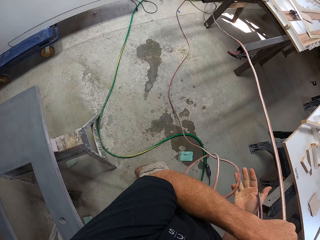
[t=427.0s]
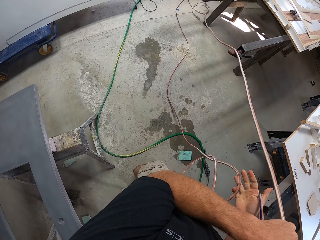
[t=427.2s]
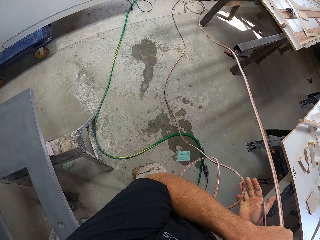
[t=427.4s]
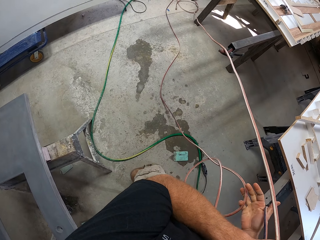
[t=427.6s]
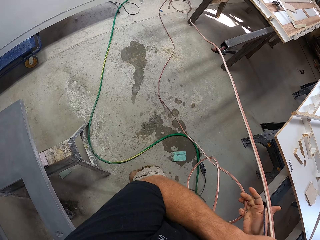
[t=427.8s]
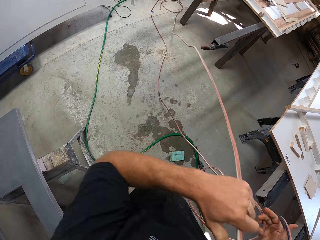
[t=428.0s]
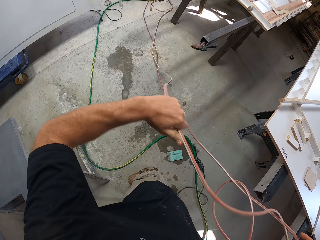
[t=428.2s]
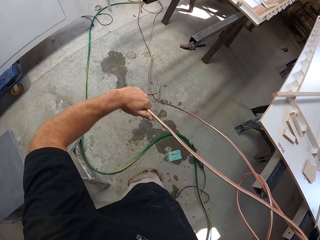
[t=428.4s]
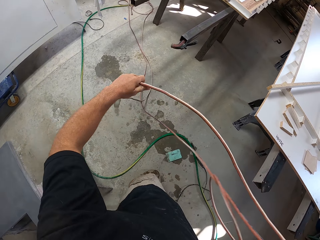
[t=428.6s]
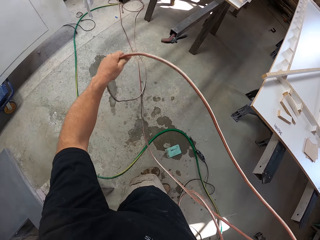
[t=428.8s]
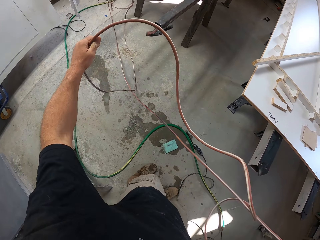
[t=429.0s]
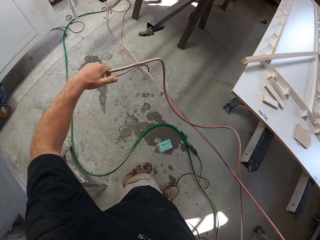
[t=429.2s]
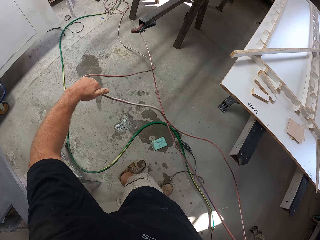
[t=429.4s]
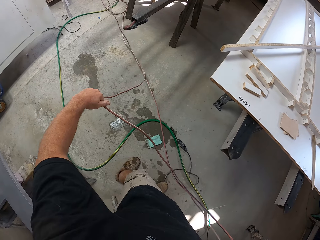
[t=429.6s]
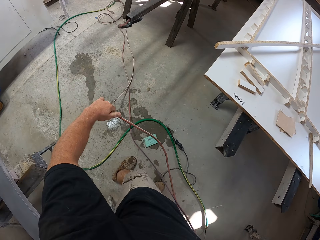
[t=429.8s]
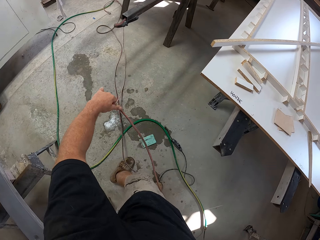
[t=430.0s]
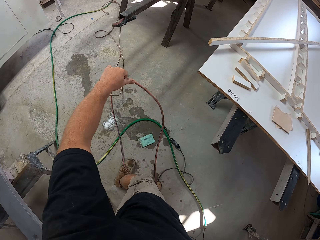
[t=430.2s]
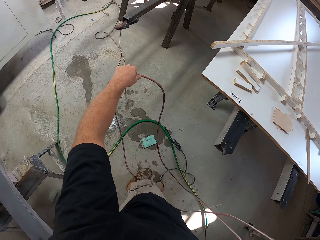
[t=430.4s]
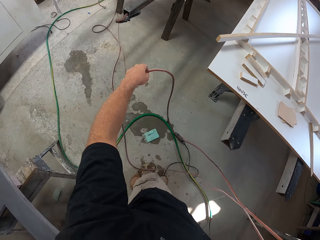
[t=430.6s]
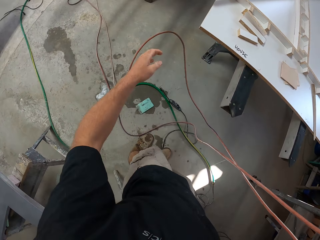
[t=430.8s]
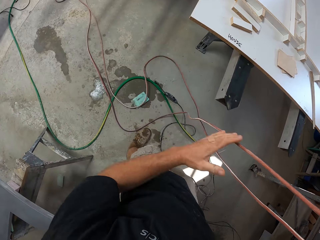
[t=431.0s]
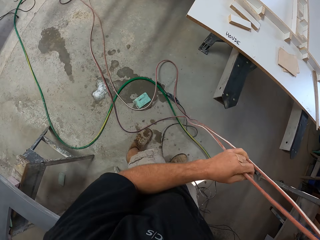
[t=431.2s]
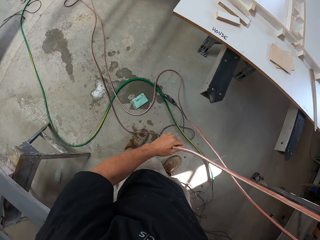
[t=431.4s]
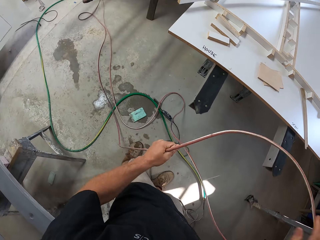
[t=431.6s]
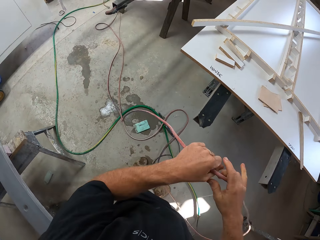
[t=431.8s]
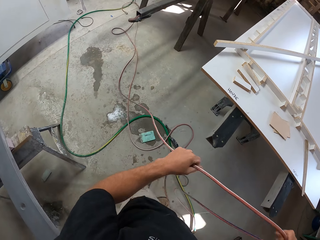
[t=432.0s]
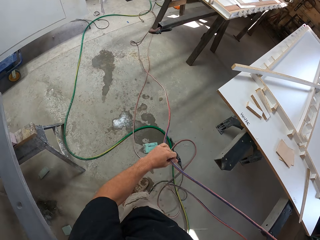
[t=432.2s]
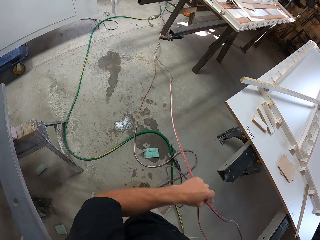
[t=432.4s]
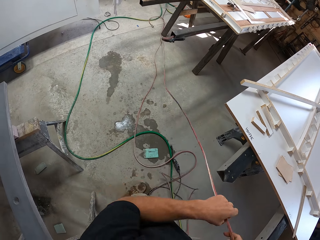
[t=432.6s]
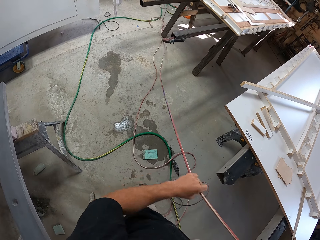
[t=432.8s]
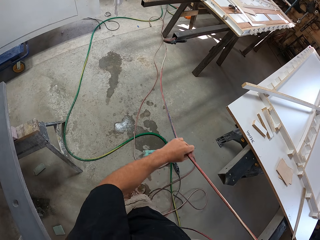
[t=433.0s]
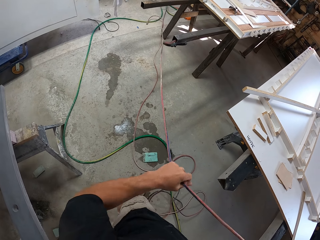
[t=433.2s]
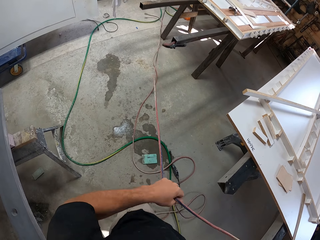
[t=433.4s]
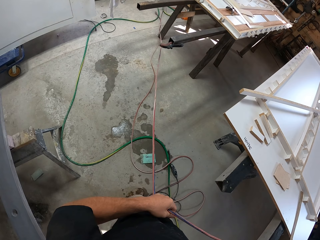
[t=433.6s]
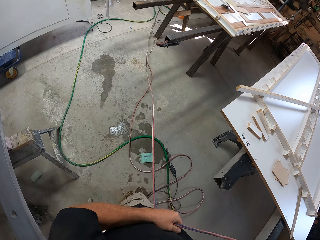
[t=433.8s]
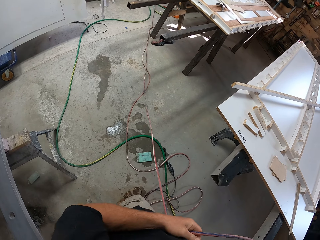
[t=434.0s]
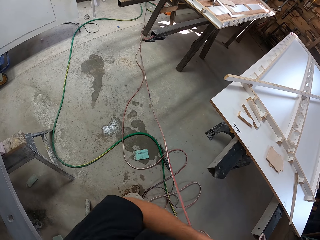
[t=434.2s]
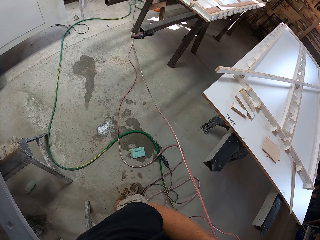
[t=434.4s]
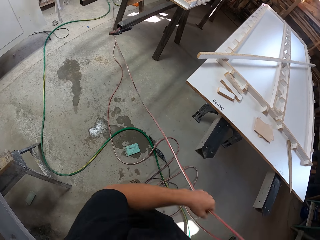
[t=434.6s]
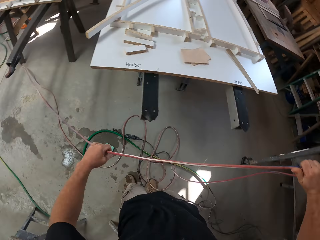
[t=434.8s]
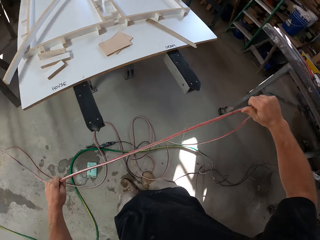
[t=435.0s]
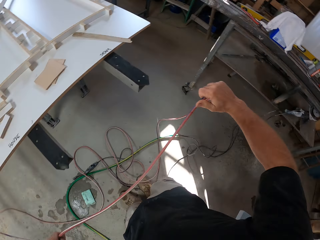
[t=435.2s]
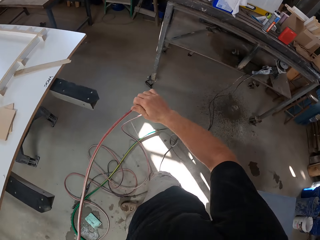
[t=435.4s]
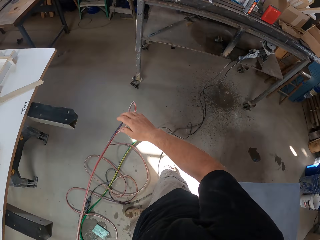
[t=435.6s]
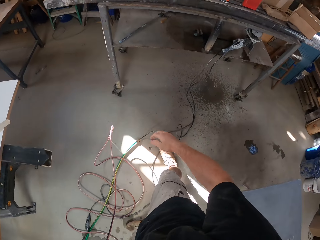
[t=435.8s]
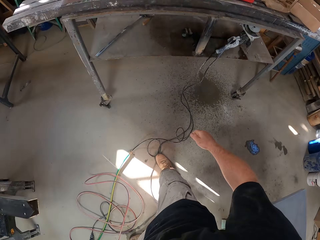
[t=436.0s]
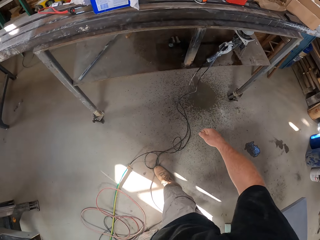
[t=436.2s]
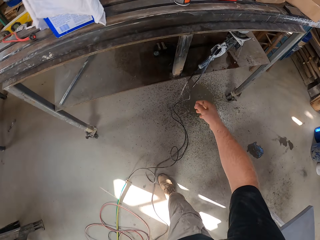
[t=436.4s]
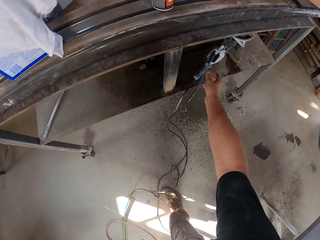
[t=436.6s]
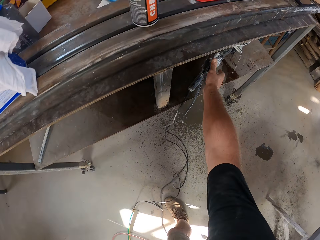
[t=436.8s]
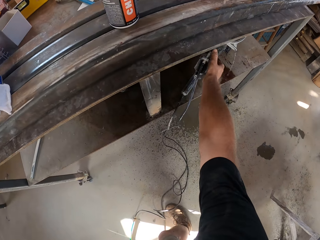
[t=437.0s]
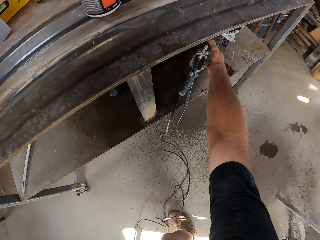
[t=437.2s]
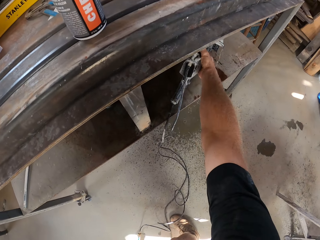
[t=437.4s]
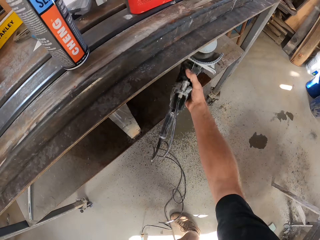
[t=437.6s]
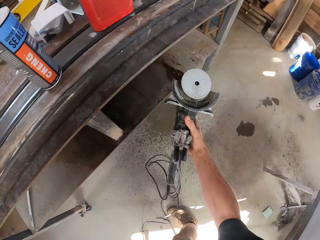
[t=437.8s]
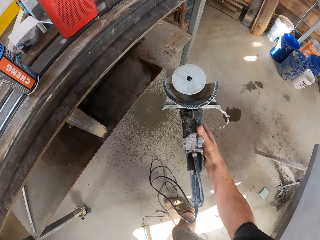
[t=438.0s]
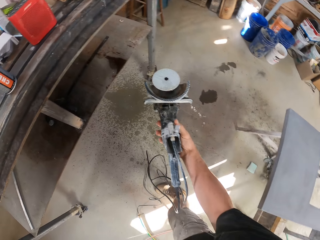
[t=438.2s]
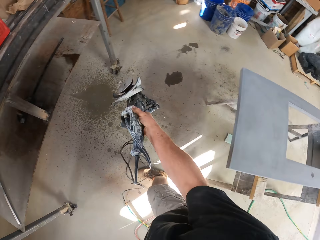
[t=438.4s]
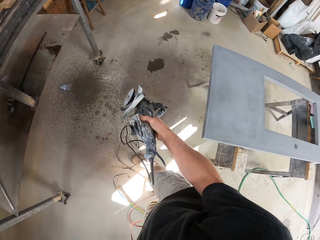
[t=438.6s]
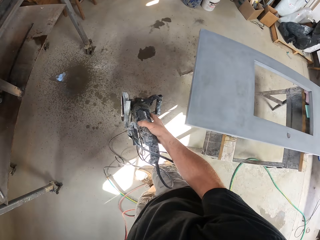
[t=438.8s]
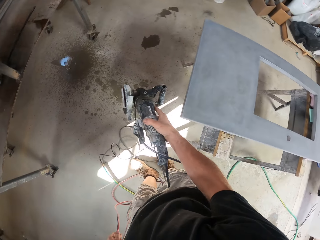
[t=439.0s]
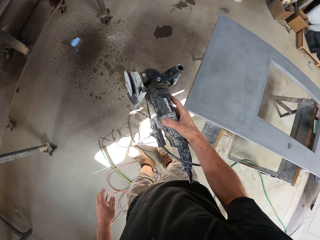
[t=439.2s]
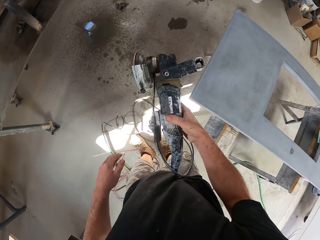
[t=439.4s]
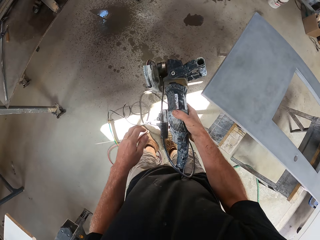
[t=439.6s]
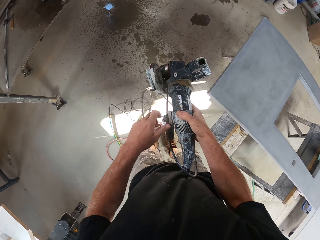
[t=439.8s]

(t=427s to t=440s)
The camera wearer pulls the hose pipe. They drop the cable on the ground. They pick up the sanding machine from the shelf.

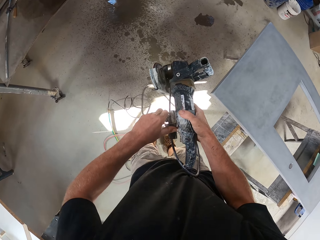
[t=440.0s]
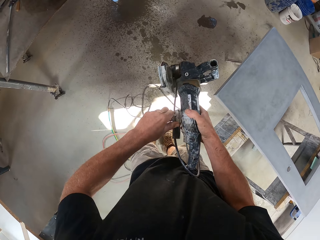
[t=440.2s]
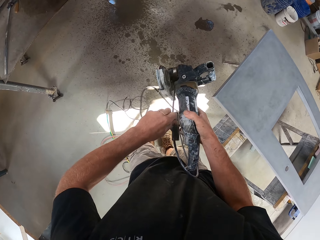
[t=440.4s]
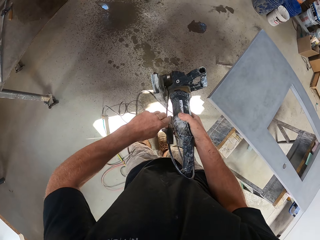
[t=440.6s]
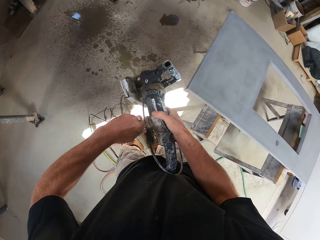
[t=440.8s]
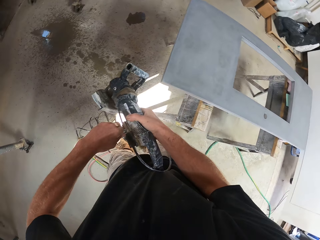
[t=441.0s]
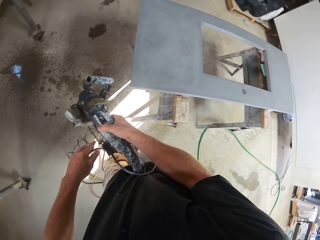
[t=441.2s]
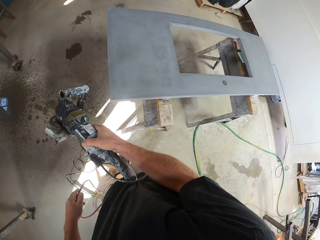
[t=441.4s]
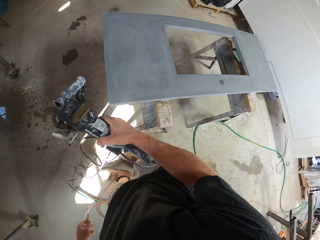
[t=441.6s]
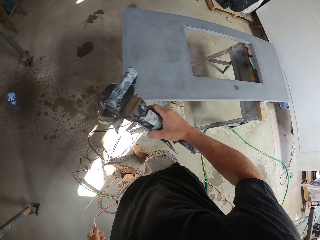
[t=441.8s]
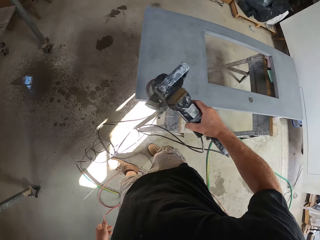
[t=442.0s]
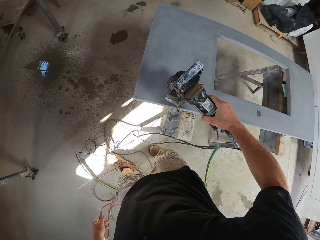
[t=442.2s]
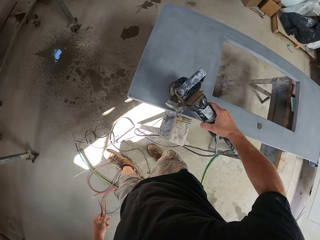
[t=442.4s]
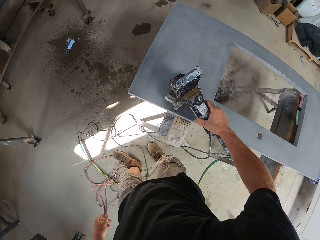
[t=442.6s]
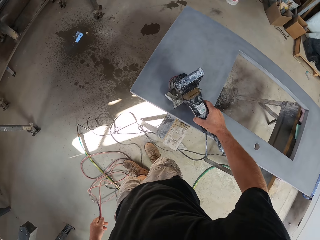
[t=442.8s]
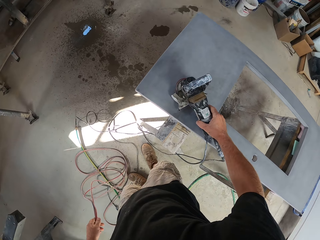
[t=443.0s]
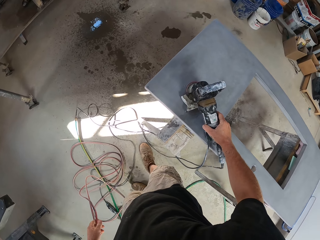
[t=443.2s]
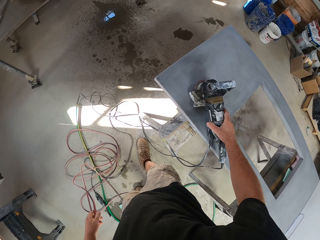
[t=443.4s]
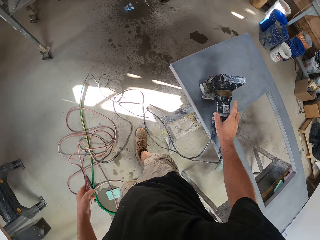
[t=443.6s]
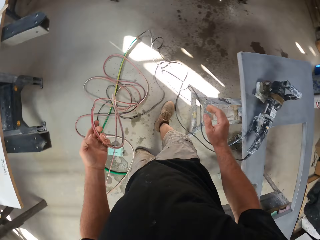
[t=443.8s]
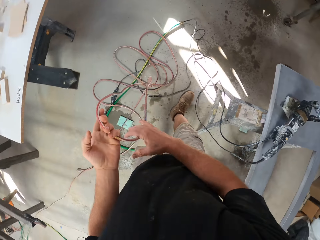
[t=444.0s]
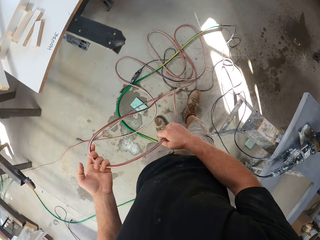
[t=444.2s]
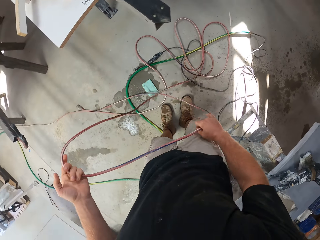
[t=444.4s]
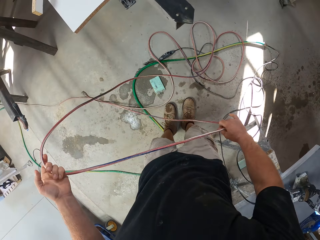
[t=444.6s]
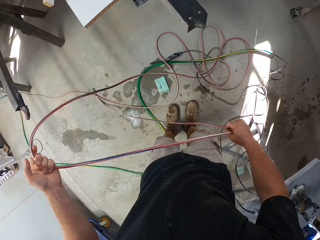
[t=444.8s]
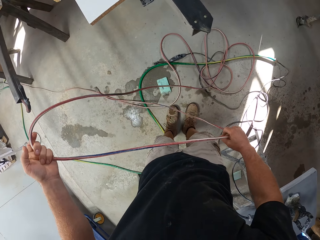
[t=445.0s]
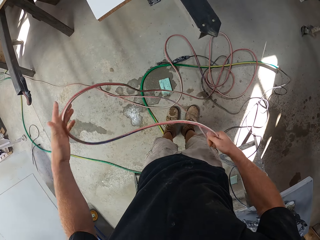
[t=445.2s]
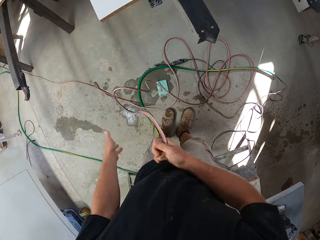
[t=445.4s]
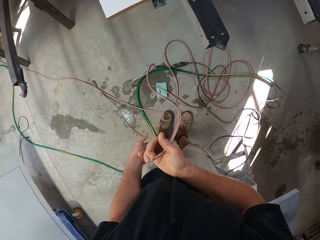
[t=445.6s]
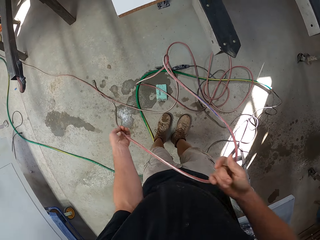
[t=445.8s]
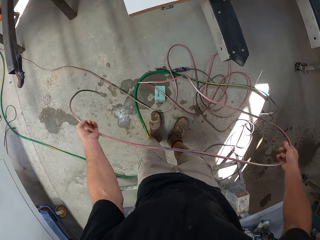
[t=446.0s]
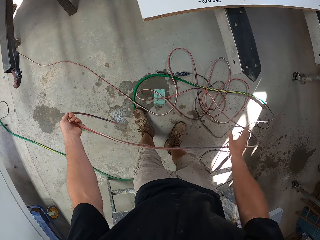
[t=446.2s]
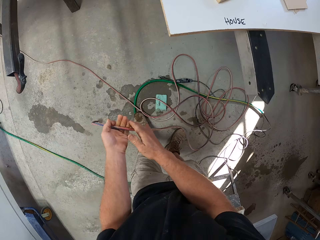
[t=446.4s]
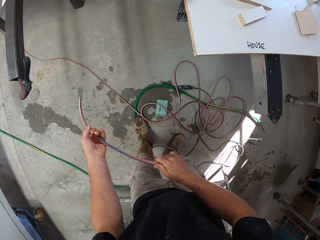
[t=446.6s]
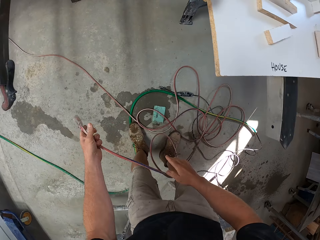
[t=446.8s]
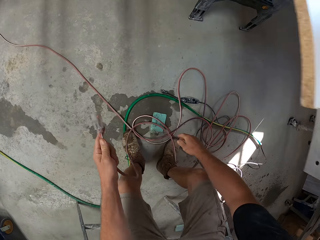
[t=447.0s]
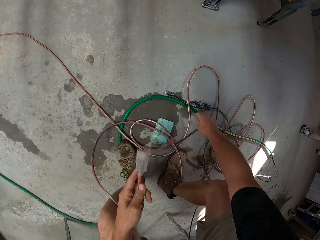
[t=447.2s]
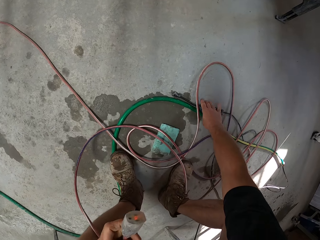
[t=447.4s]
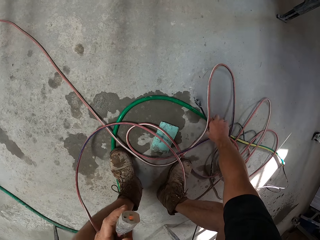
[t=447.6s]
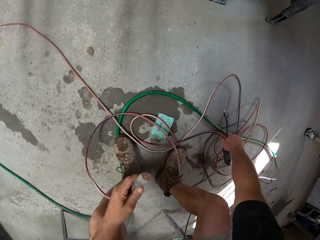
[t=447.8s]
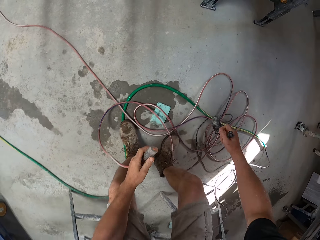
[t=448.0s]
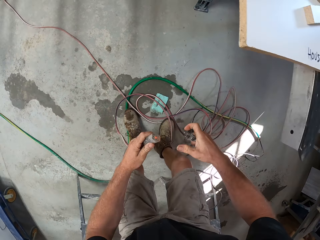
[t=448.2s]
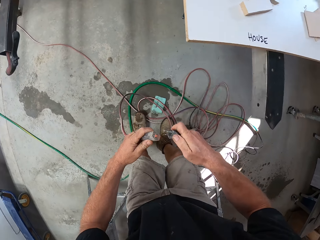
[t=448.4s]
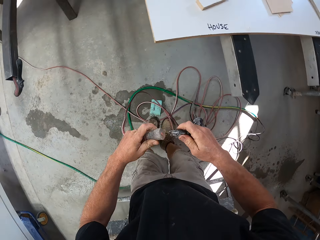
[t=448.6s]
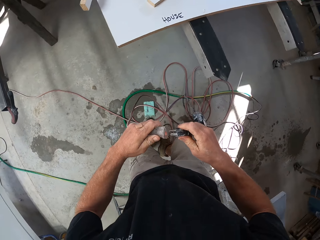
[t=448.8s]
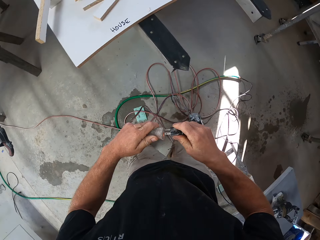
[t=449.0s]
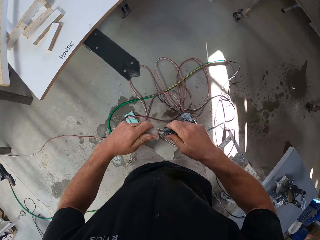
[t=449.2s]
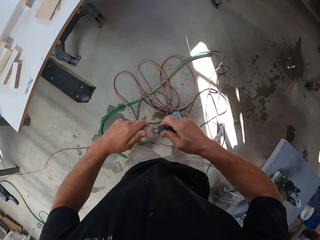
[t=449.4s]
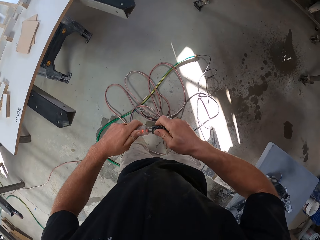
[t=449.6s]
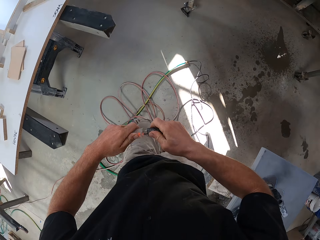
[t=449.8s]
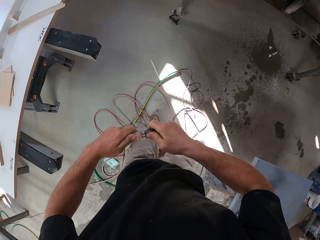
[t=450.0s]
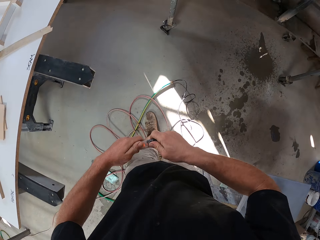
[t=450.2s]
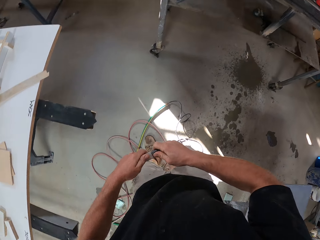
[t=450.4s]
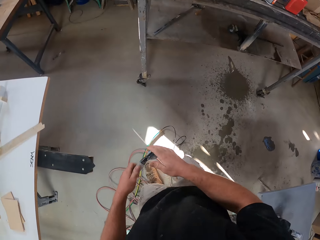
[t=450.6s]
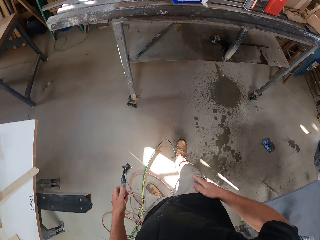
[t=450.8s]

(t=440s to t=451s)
The camera wearer turns a knob on the sanding machine. They press the sander machine. They place the sander machine on top of a table. They pull the cable. They pick up the cable of the sanding machine from the ground. They plug the cable of the sanding machine to the cable.
